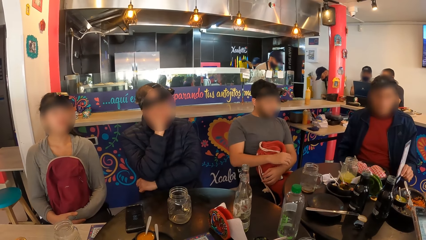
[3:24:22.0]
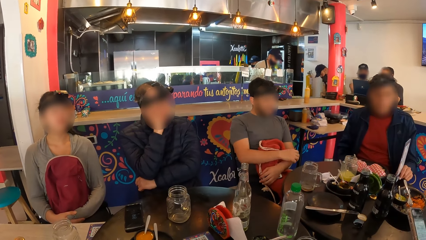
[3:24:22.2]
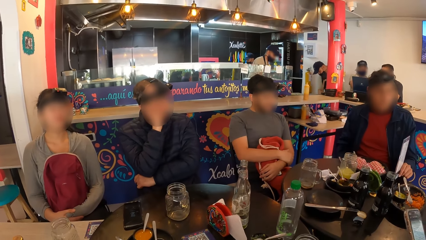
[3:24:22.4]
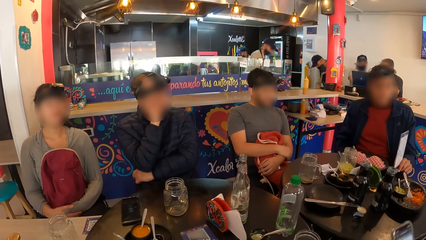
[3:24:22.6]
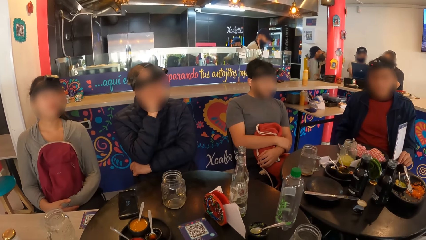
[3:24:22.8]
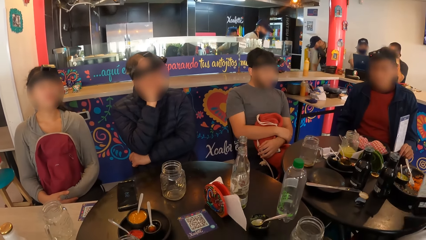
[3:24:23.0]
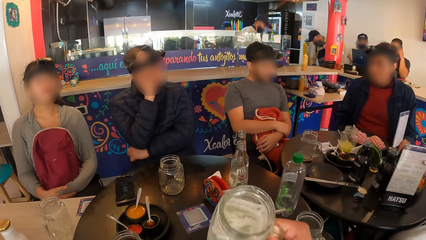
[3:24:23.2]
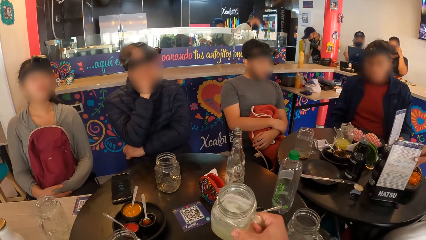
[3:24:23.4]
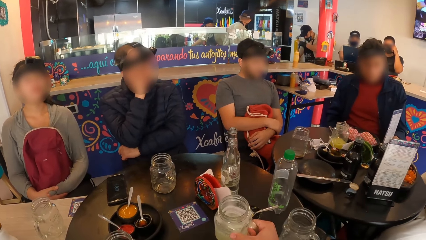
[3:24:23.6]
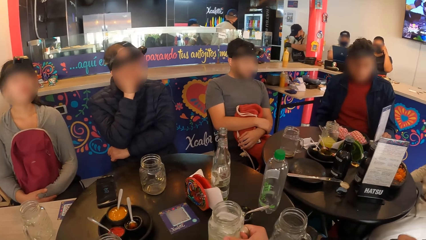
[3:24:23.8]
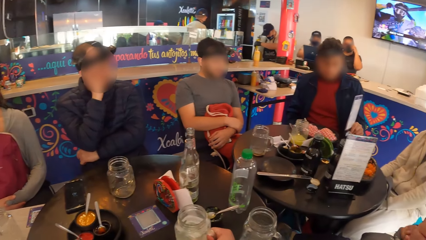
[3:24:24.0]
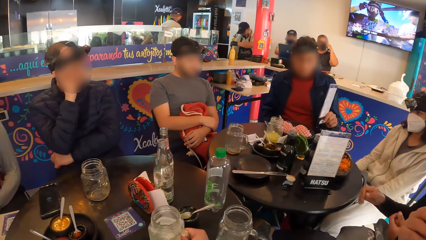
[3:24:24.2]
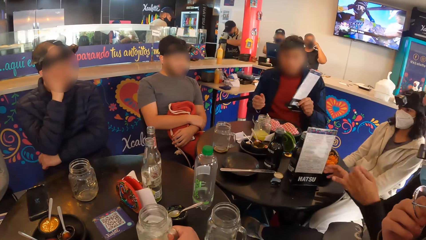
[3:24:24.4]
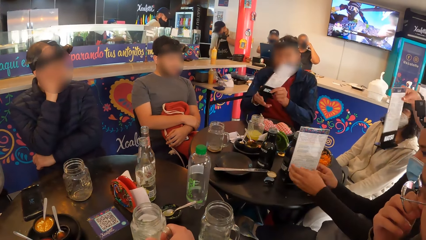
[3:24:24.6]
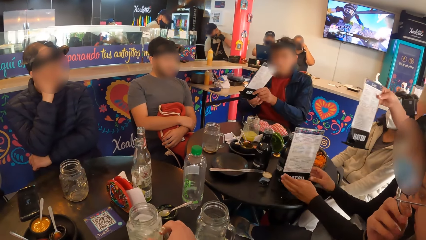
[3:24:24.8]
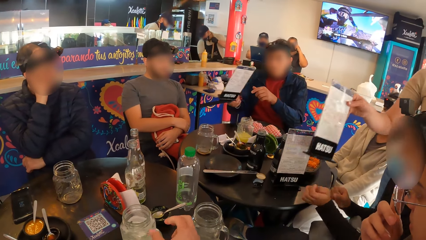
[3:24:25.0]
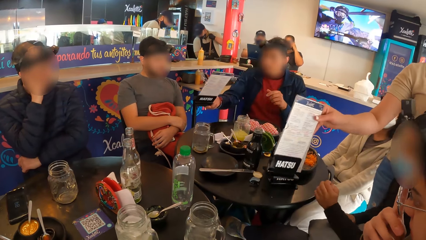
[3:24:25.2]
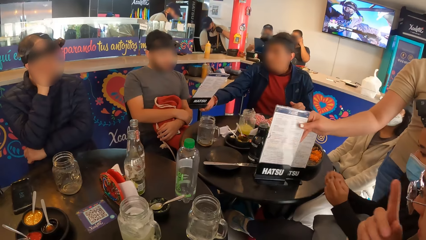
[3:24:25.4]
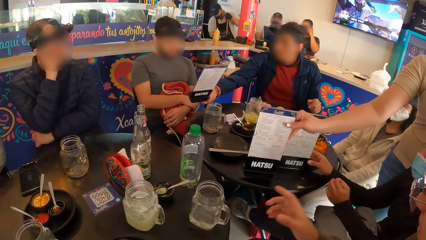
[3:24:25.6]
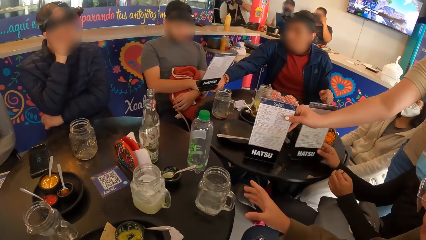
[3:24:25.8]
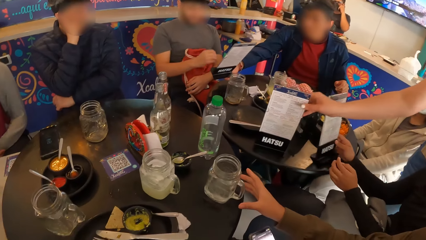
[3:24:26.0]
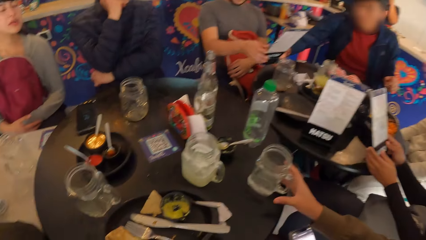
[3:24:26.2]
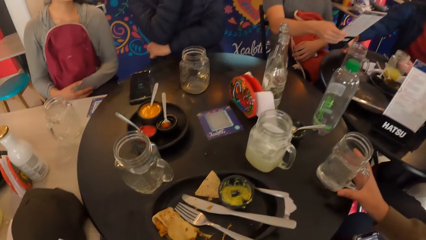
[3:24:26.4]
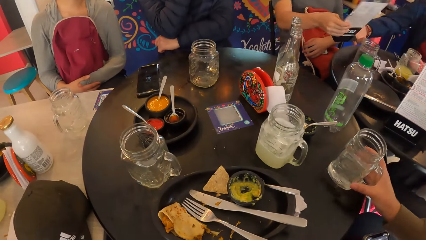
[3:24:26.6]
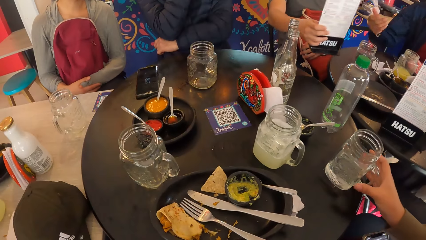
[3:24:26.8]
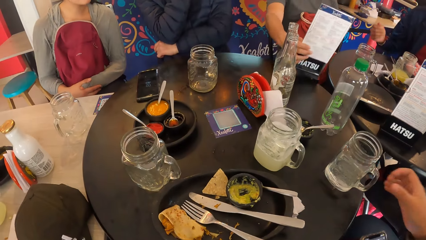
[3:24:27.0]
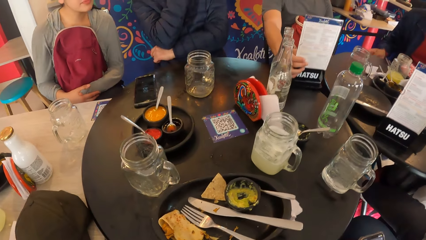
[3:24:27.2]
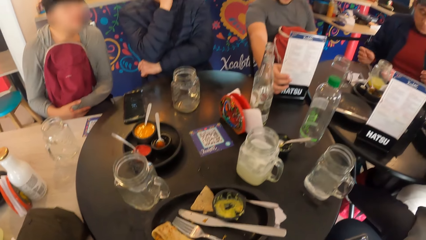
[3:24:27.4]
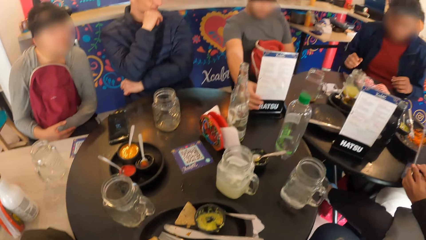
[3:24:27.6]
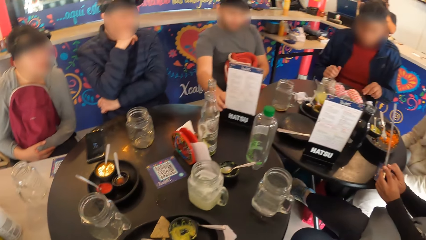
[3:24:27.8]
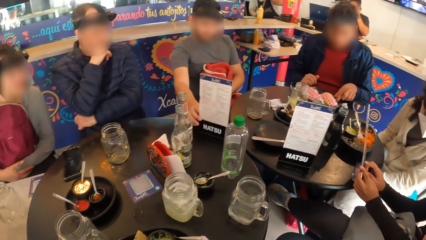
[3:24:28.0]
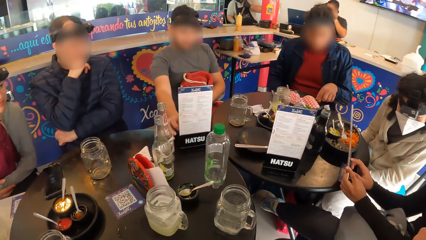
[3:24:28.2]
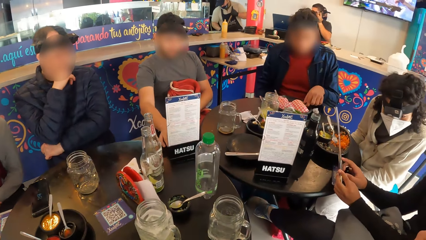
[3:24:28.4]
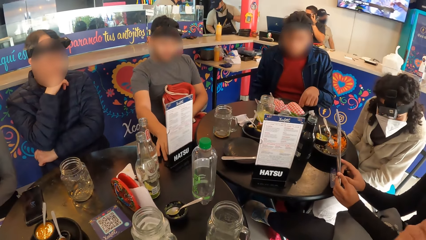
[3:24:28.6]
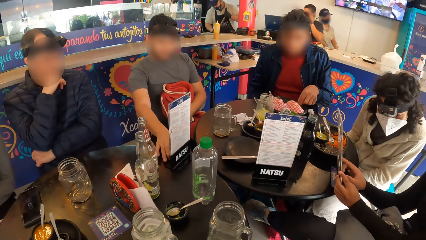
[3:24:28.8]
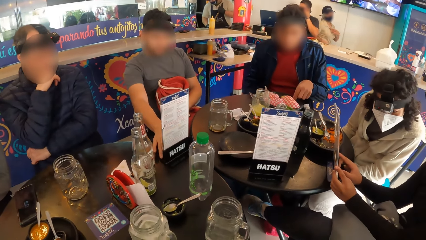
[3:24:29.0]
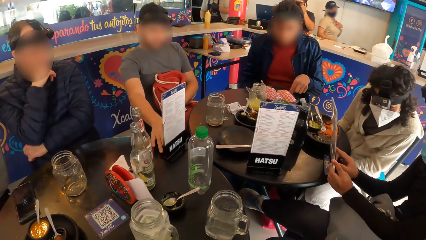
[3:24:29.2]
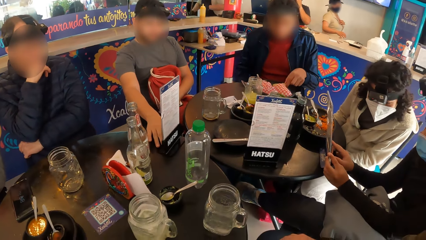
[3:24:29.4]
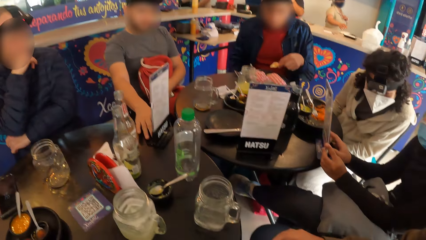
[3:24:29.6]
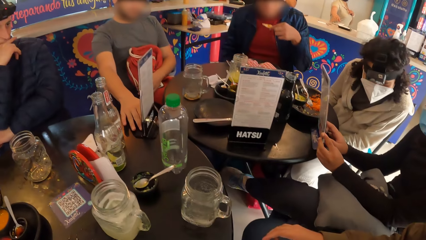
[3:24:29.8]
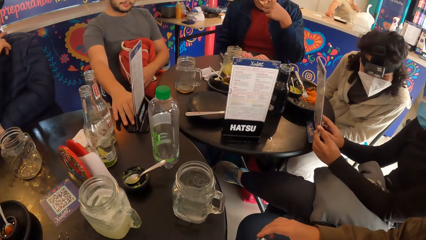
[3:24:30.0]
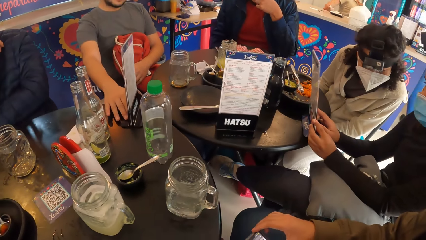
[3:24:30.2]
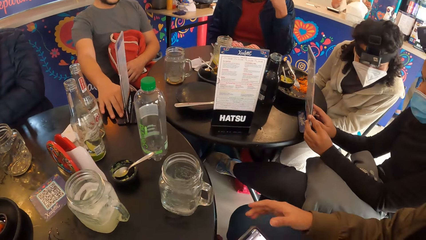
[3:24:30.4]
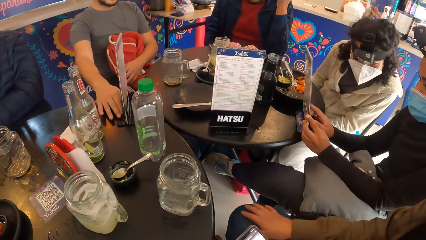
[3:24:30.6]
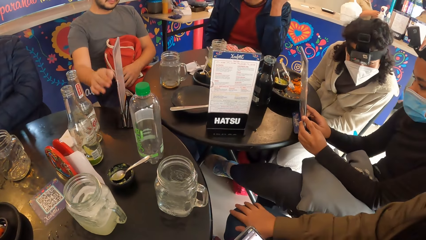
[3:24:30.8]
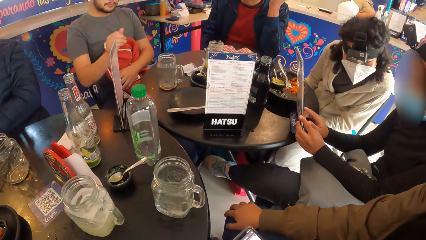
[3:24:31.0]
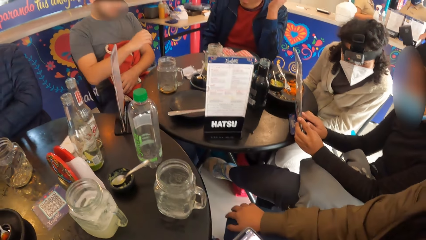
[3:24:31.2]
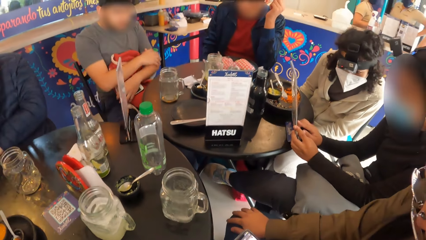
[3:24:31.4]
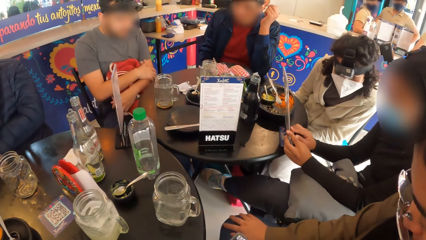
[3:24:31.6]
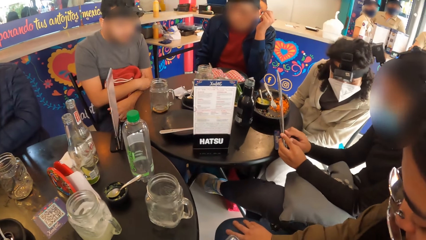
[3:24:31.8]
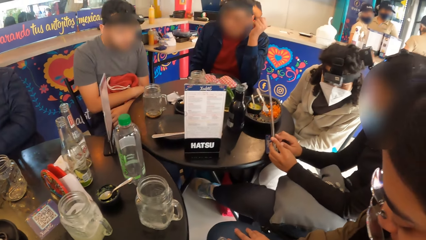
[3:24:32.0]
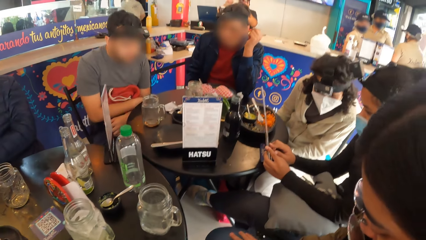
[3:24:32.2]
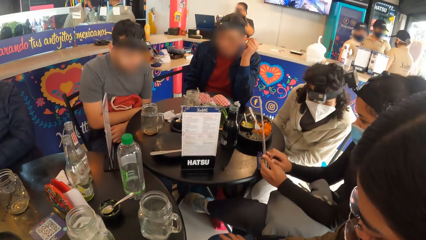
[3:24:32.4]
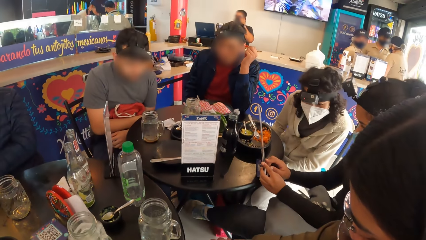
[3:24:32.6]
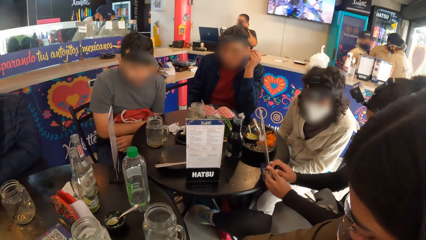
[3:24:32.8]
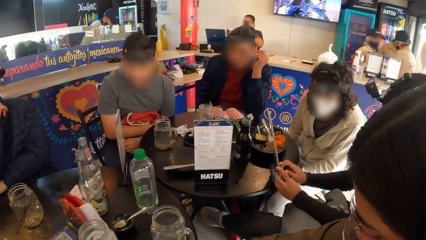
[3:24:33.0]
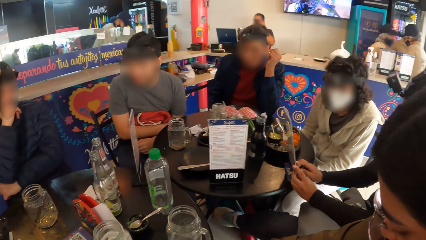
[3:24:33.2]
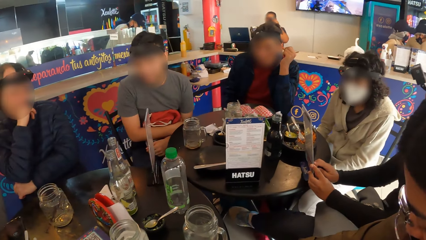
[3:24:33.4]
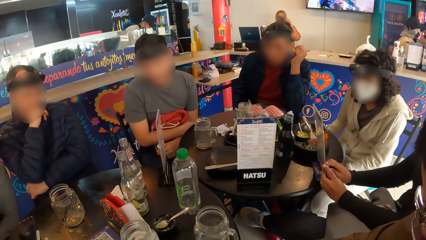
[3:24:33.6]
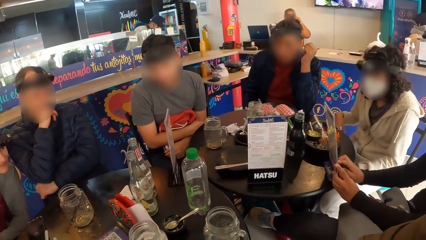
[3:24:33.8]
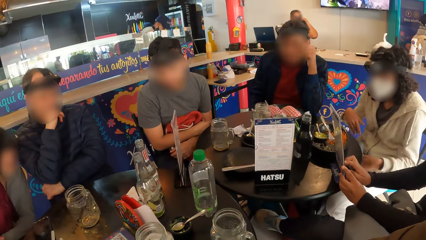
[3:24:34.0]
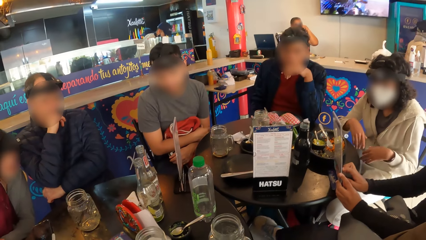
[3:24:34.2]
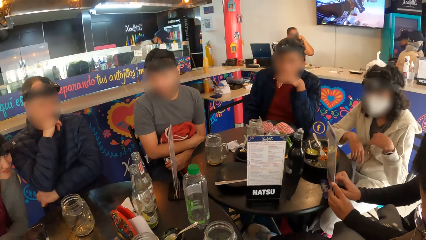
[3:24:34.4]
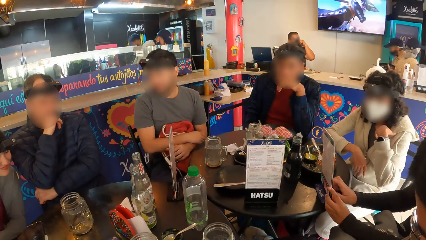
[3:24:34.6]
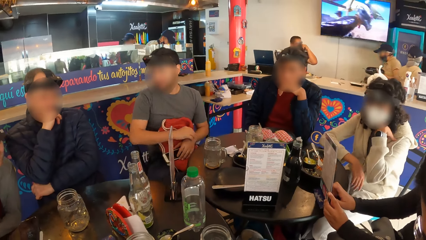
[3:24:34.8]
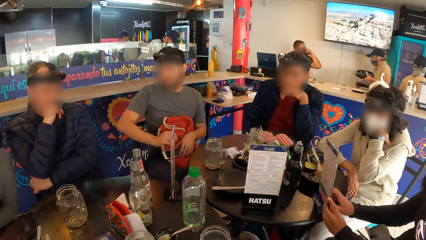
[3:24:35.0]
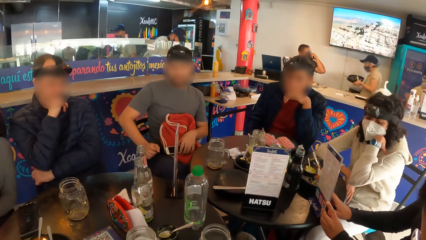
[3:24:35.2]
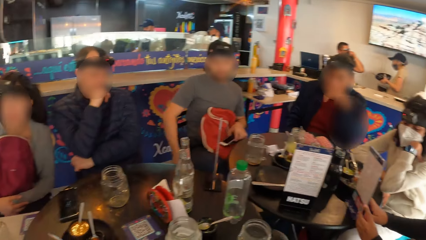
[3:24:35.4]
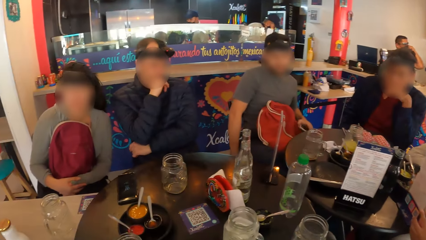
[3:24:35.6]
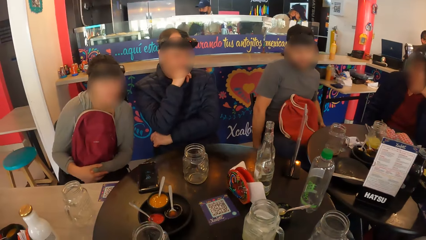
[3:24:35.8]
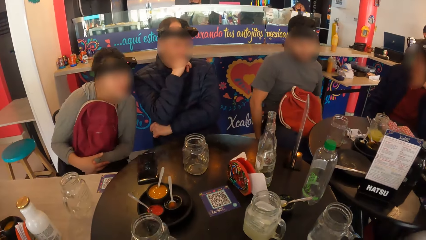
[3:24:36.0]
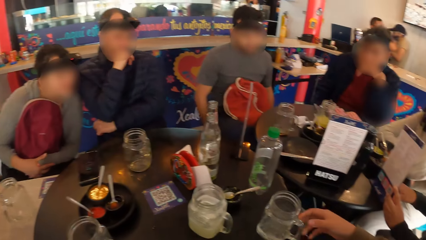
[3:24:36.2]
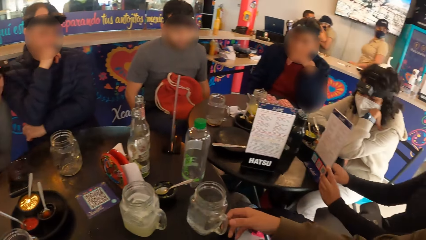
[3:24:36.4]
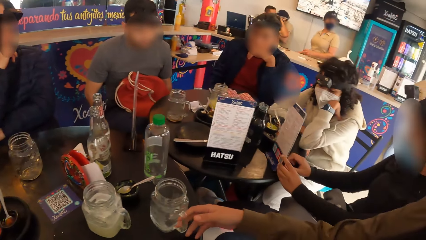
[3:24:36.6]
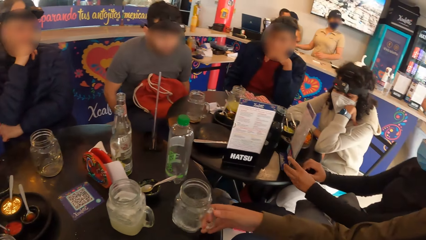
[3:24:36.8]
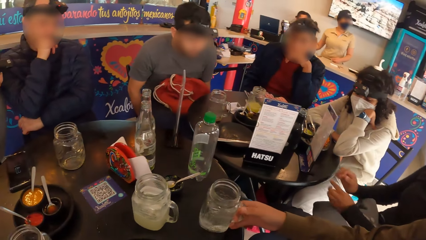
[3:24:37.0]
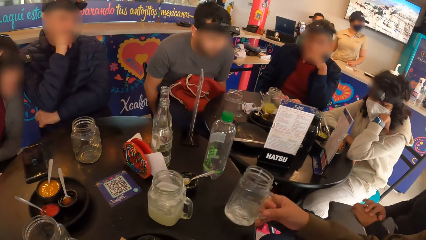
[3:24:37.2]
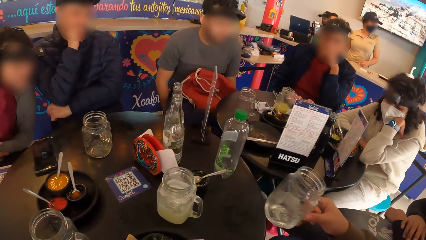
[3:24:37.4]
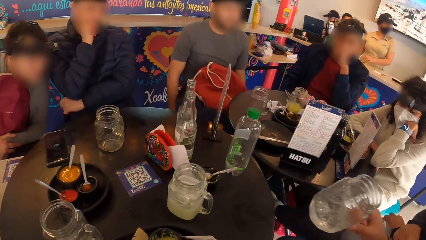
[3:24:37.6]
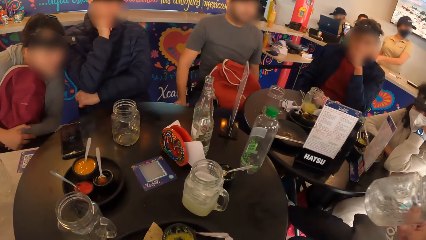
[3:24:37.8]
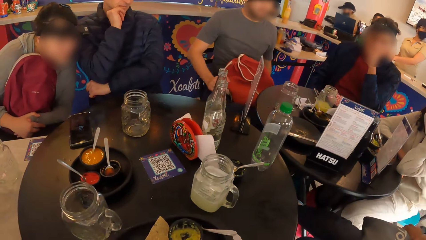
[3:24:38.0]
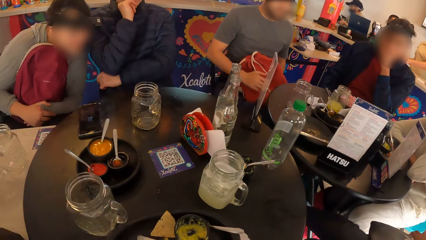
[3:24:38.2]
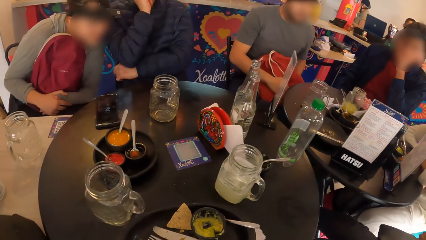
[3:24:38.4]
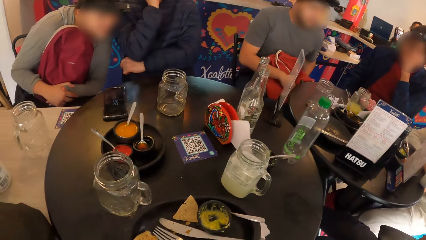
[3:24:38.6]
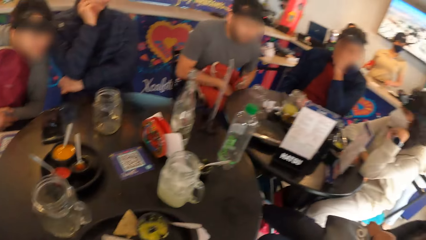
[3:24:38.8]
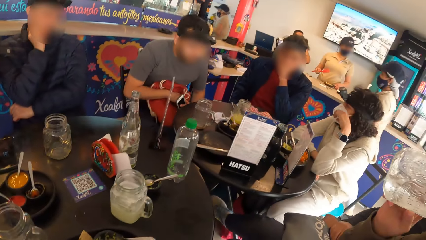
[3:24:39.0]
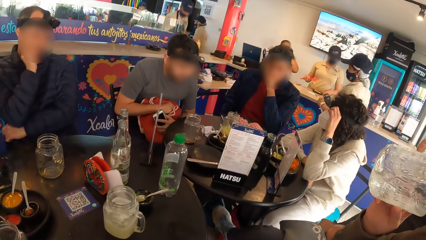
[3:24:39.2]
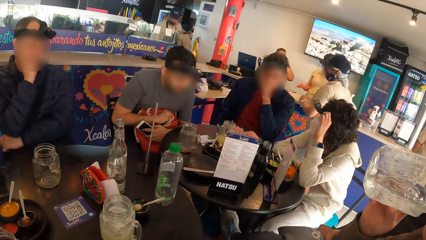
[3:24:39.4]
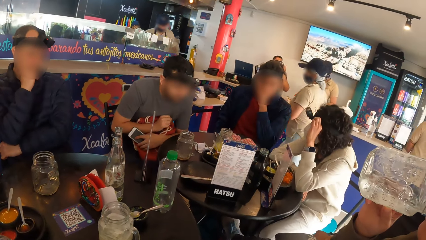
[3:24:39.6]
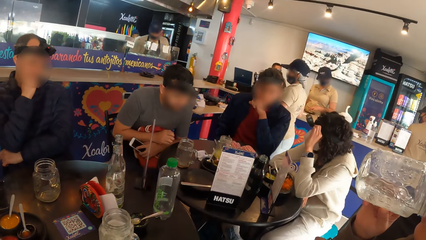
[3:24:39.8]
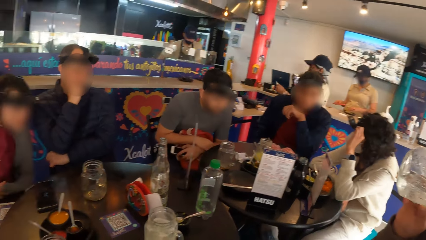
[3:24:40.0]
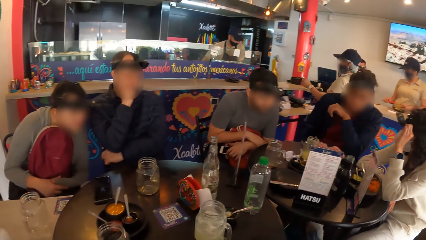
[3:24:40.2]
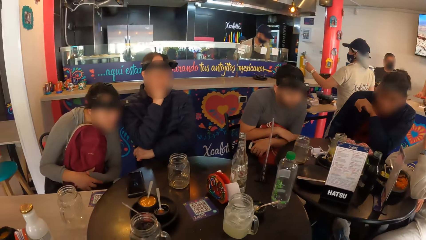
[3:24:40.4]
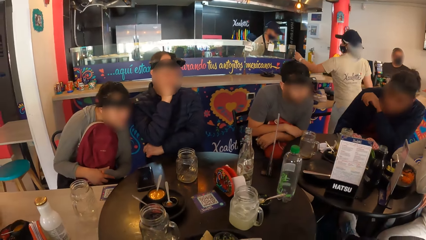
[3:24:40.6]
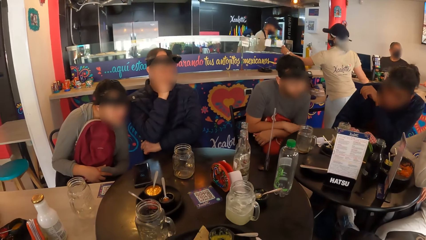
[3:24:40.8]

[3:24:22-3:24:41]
A man moves a menu on the table with his left hand. A waiter places a menu on the table with her right hand. The man lifts the menu from the table with his left hand. The camera wearer drops the cup on the table with his right hand. The man passes the menu in his left hand to his right hand. The waiter places a menu on the table with her right hand. A woman picks up the menu on the table with her right hand. Another man takes the menu from the first man's right hand with his right hand. Another woman places her right hand on the cup on the table. The first woman holds the menu with both hands. The second man drops the menu on the table with his right hand and moves the menu on the table with his right hand. The first woman interacts with a third woman. The first man puts food in his mouth with his right hand. The camera wearer looks around. The second man interacts with a third man. The second woman holds the cup on the table with her right hand. She picks up the cup on the table with her right hand. The camera wearer touches the cup. The second woman drinks from the cup with her right hand. The third woman adjusts the camera on her head with her left hand. She interacts with the first man.
